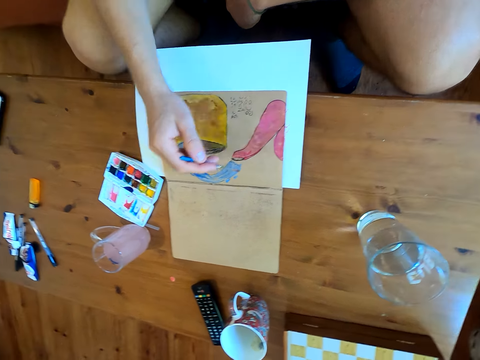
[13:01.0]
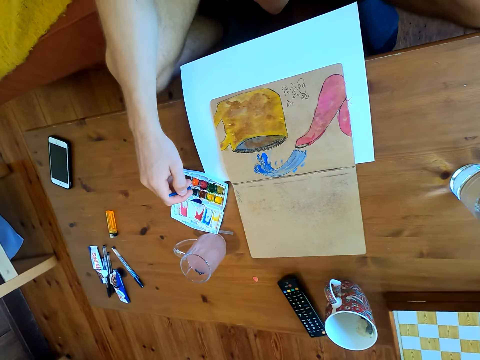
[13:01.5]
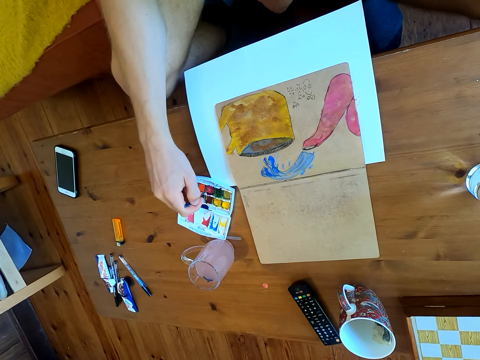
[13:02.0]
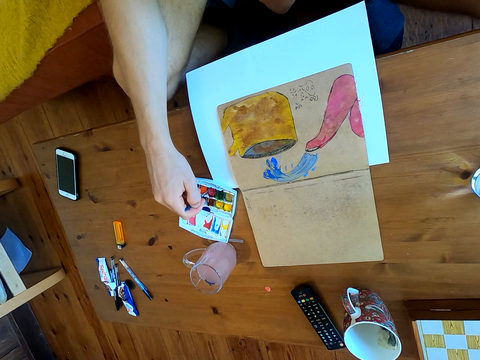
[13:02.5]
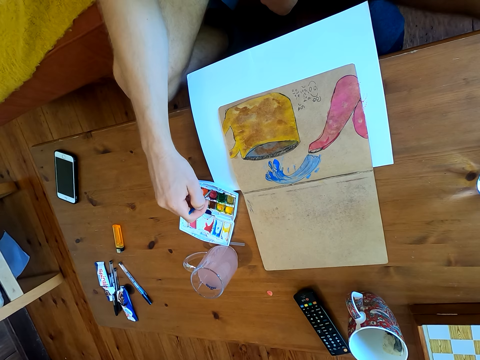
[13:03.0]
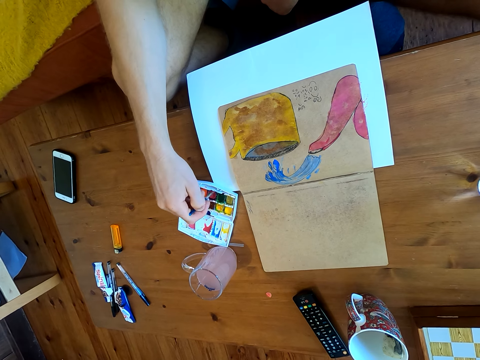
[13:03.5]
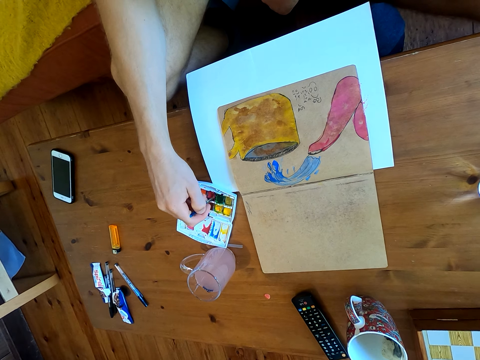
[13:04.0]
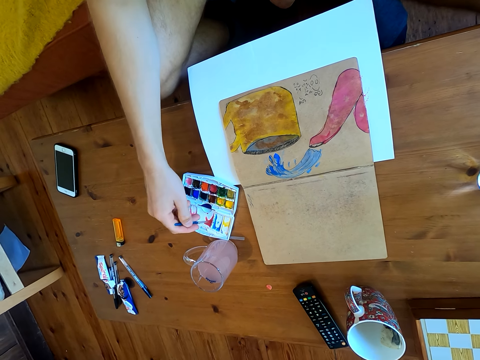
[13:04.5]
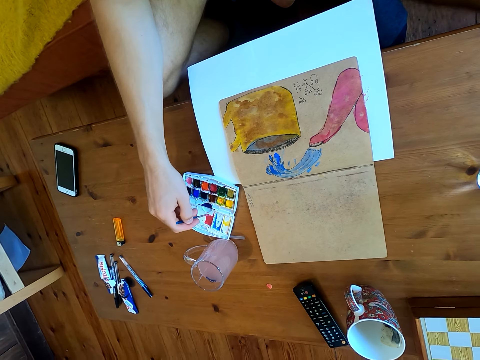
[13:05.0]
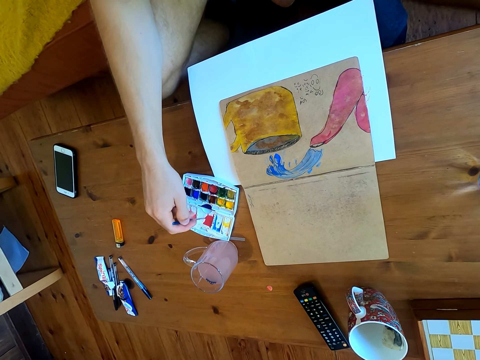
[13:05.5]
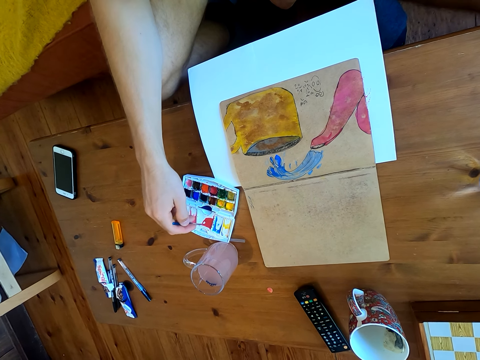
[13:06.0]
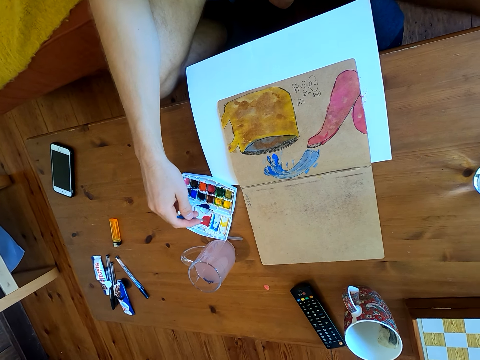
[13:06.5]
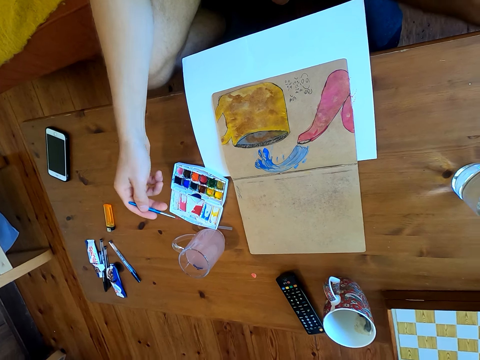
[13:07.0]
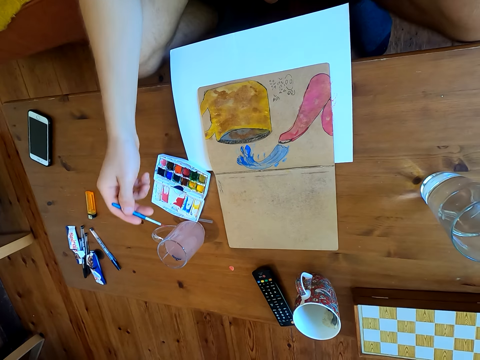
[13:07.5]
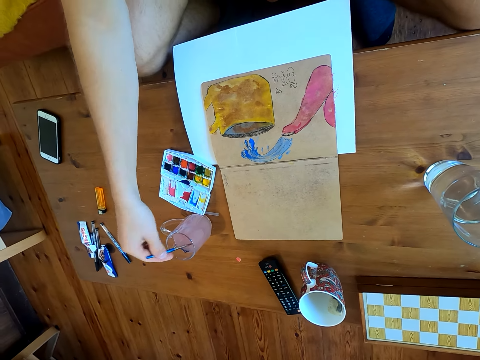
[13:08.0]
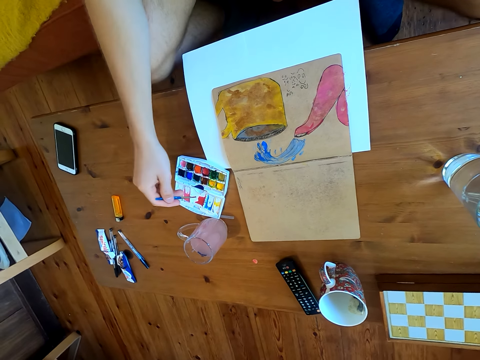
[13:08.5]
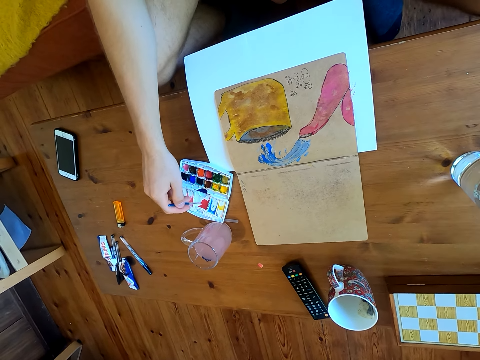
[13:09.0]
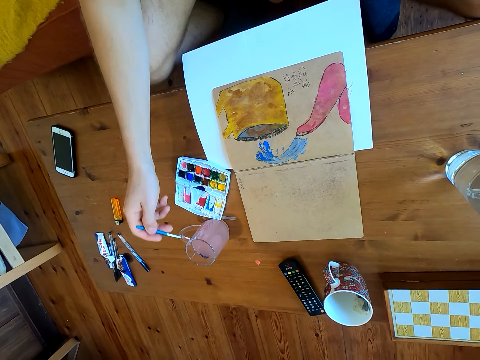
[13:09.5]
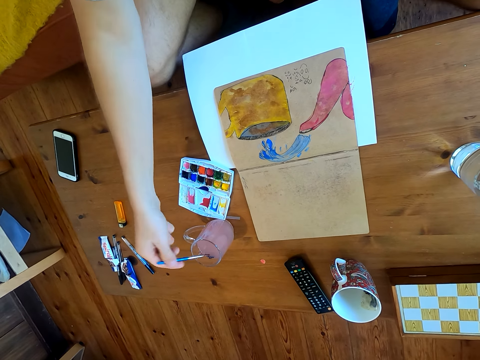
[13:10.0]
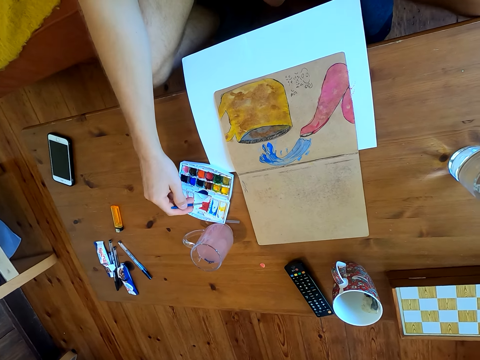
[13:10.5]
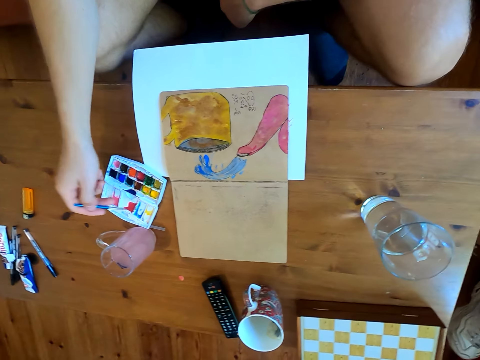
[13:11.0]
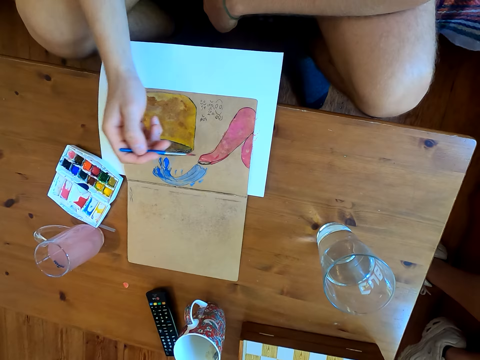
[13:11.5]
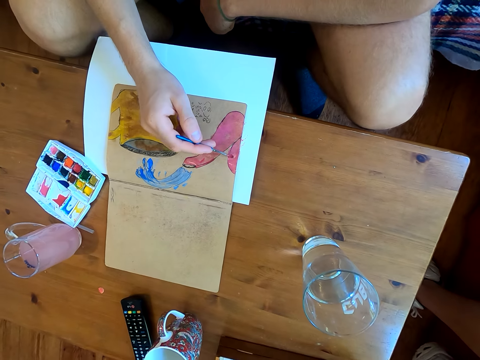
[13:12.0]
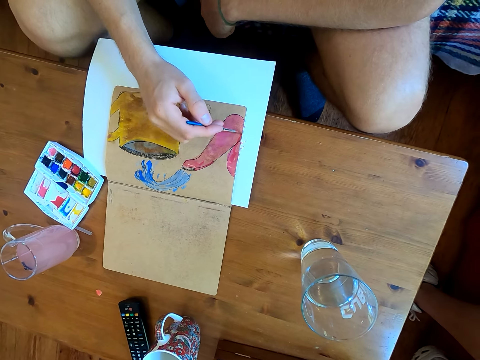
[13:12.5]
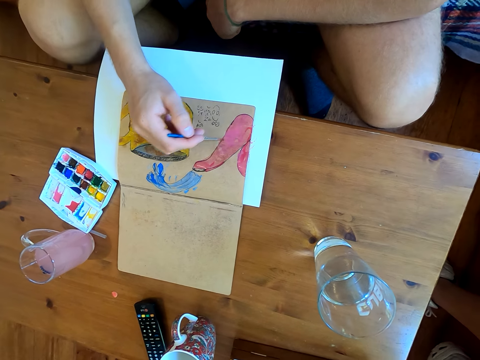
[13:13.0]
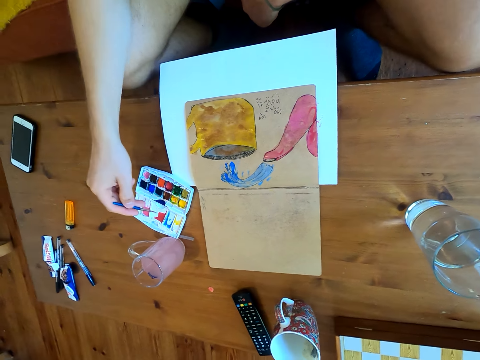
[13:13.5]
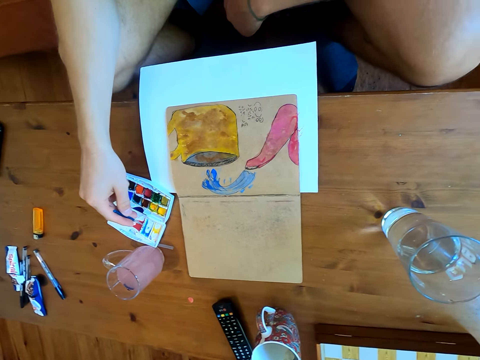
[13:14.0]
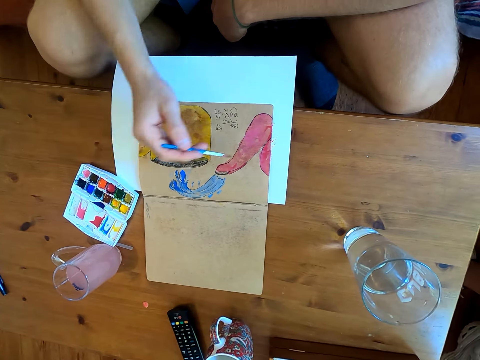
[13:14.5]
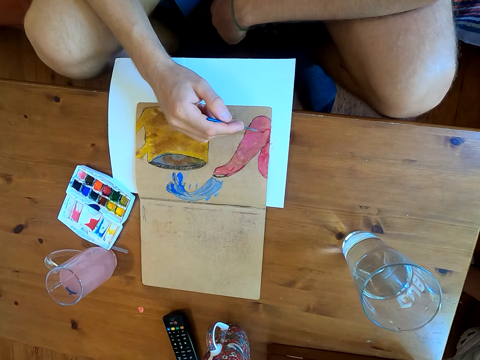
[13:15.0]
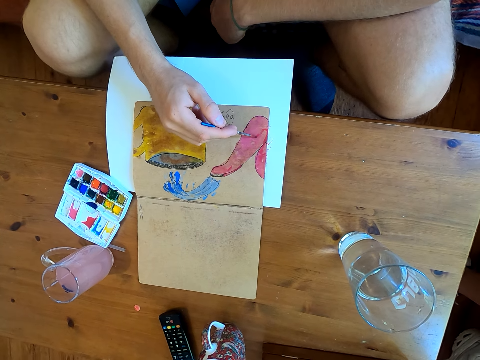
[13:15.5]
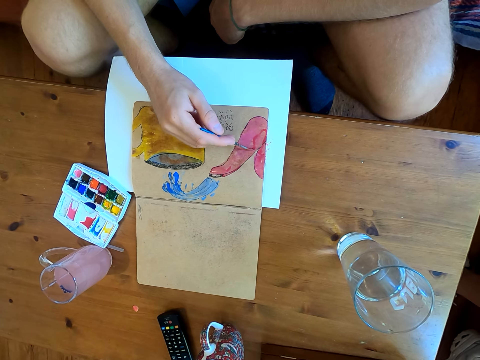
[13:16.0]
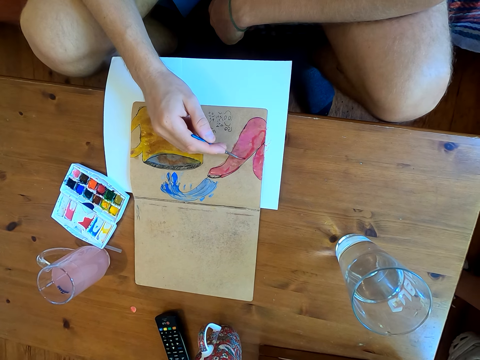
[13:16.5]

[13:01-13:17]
The camera wearer immerses the brush in watercolor. They dip the brush in liquid. They immerse the brush in the watercolor. They dip the brush in the liquid. They immerse the brush in the watercolor. They paint on a paper. They immerse the brush in the watercolor. They paint on the paper.

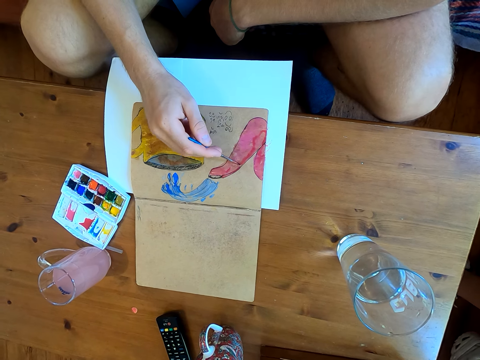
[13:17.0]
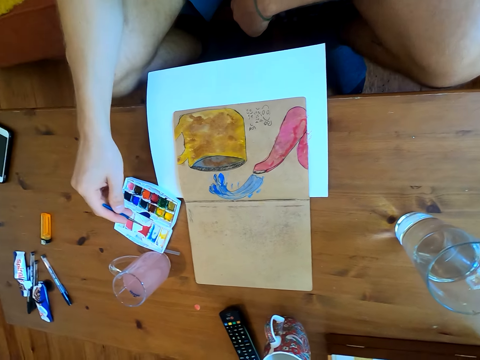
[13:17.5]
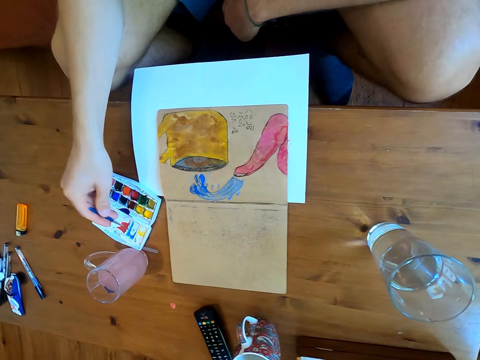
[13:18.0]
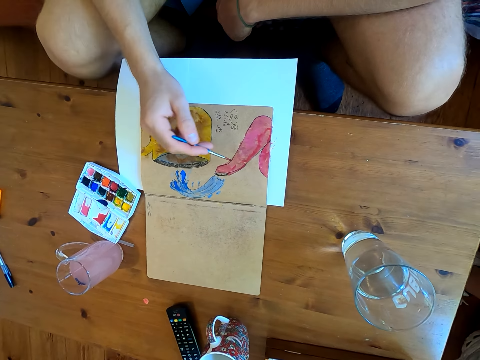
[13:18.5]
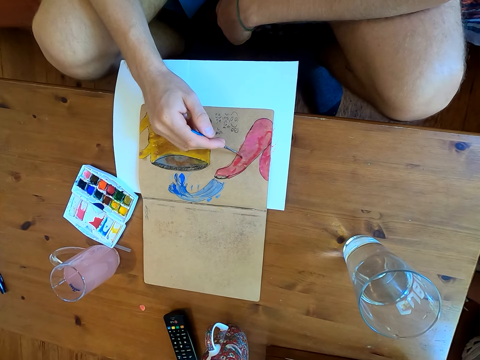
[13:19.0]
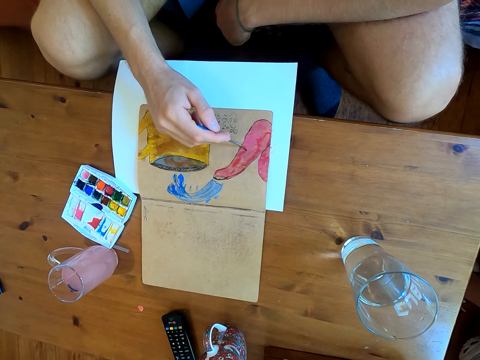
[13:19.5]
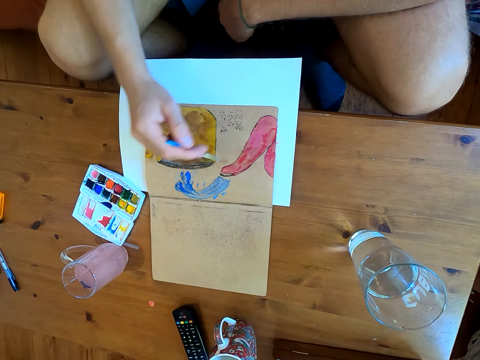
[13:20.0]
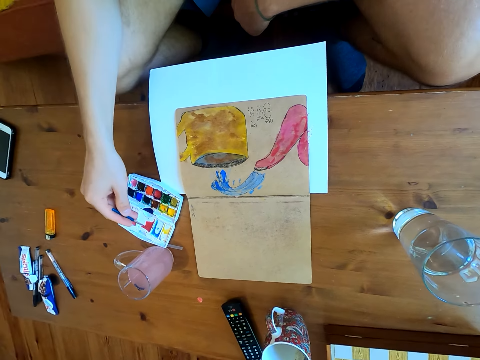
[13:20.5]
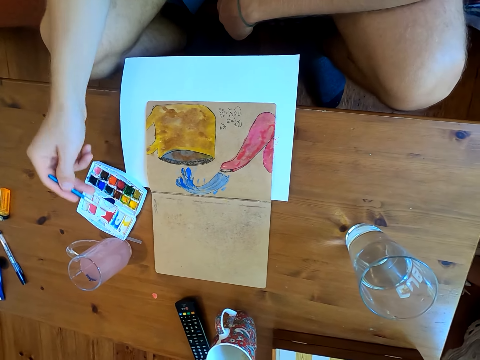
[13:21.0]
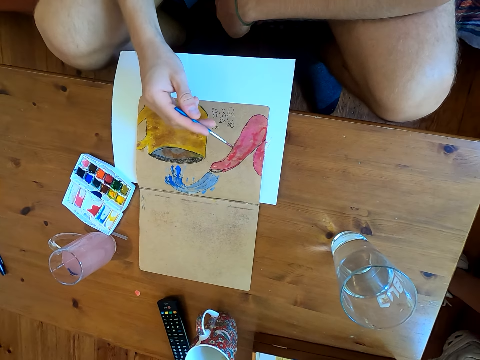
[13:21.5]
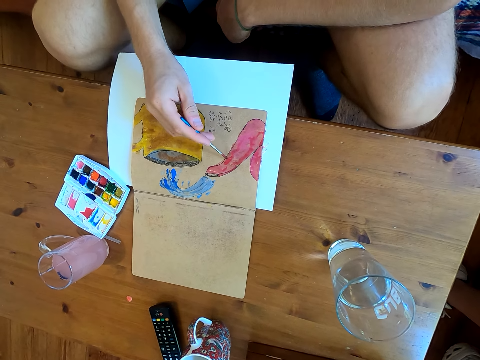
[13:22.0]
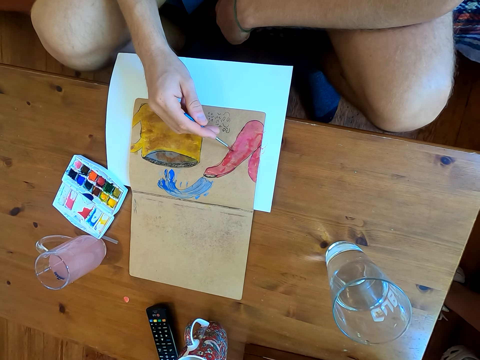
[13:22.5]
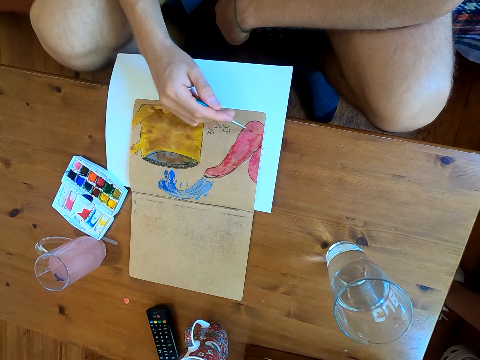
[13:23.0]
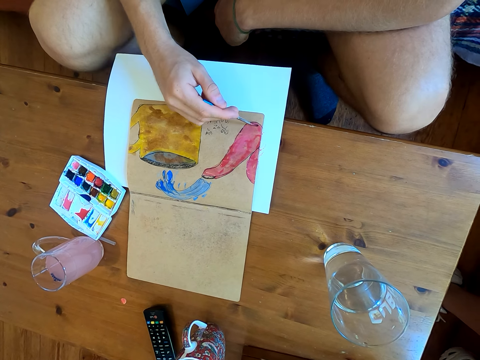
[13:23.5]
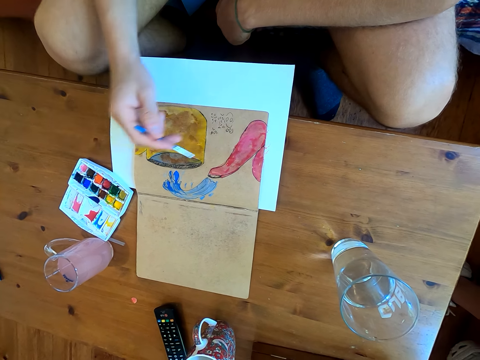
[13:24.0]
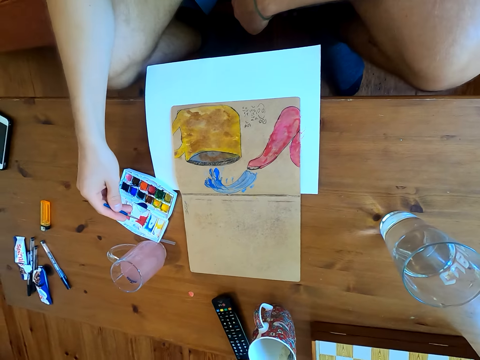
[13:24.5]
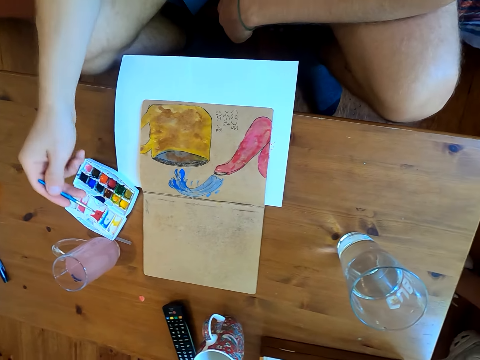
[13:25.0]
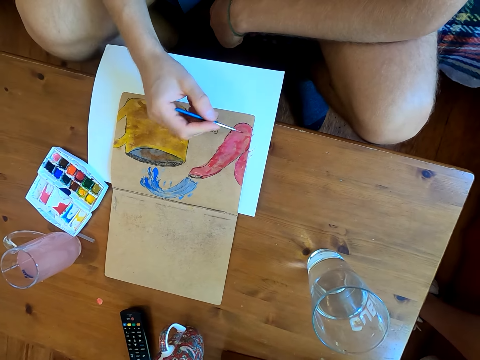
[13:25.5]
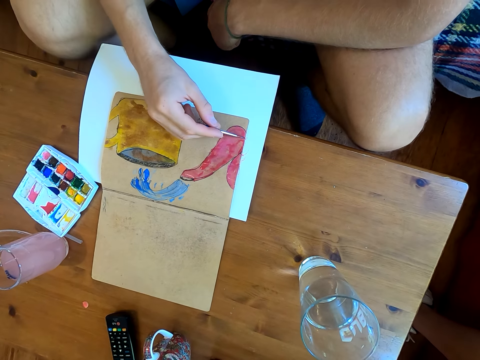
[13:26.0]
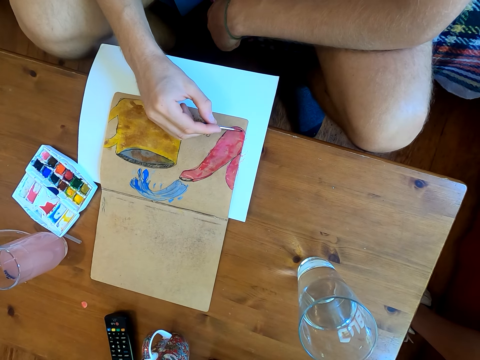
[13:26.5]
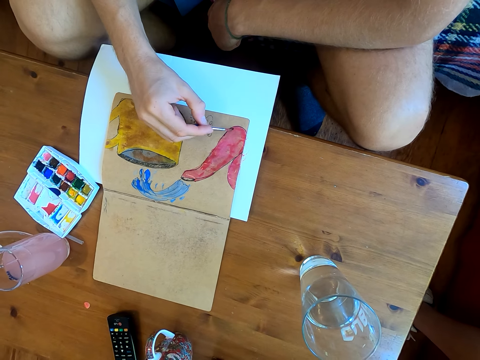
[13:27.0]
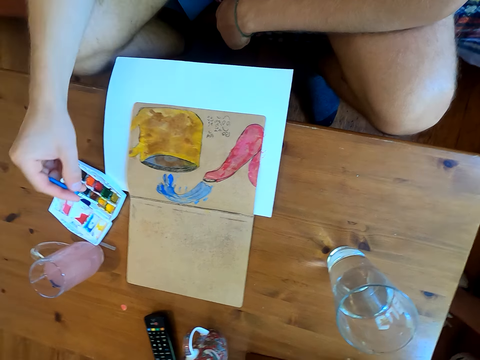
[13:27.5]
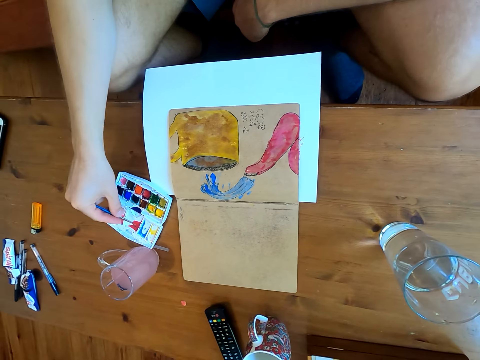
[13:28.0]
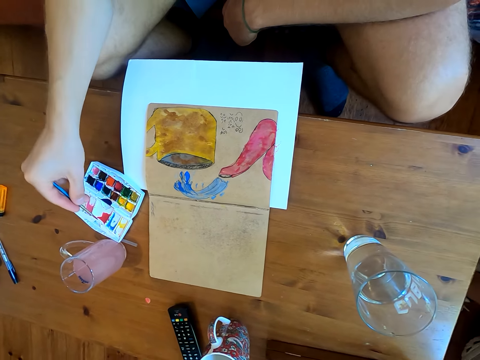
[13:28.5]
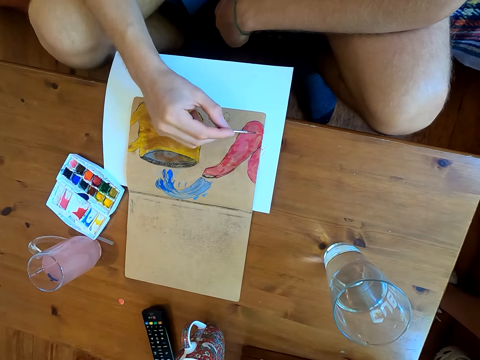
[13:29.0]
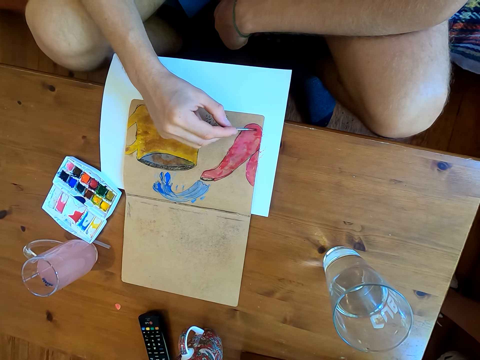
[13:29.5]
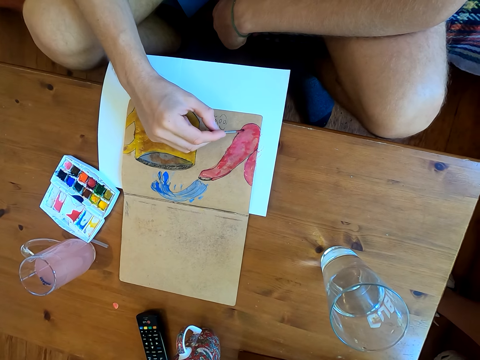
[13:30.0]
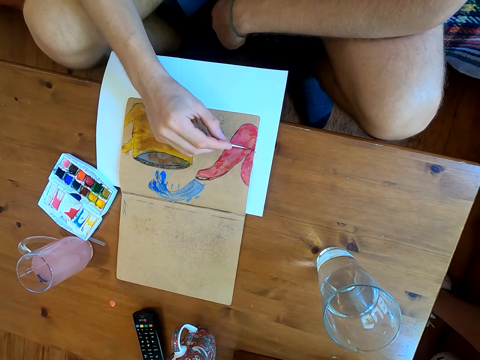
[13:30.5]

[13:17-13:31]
The camera wearer immerses the brush in watercolor. They paint on a paper. They immerse the brush in the watercolor. They paint on the paper. They immerse the brush in the watercolor. They paint on the paper. They immerse the brush in the watercolor. They paint on the paper.
